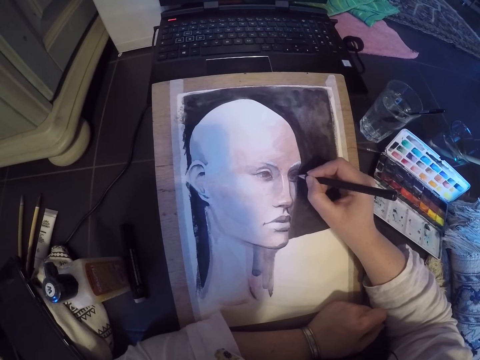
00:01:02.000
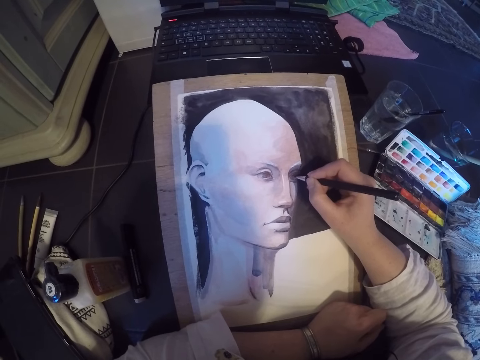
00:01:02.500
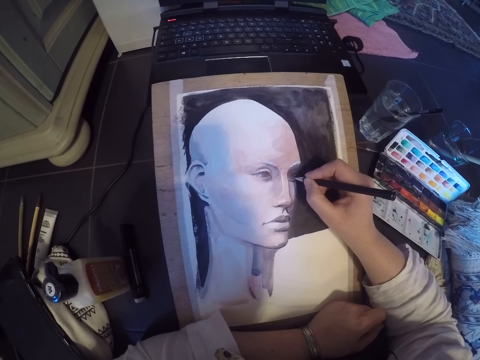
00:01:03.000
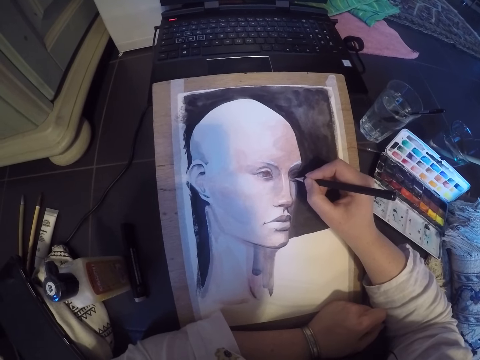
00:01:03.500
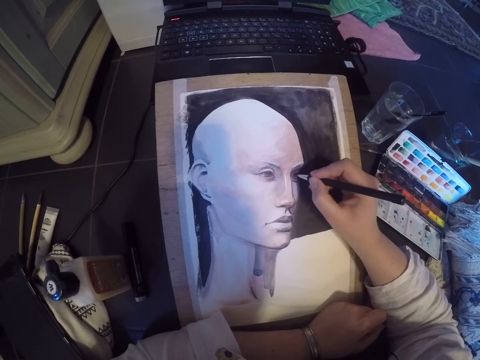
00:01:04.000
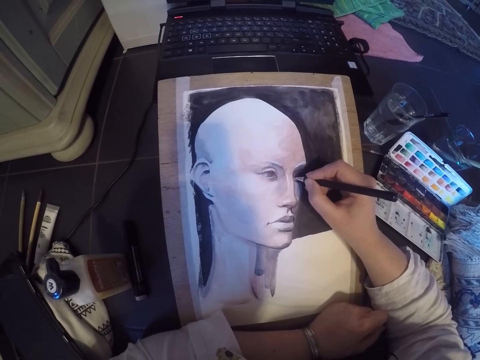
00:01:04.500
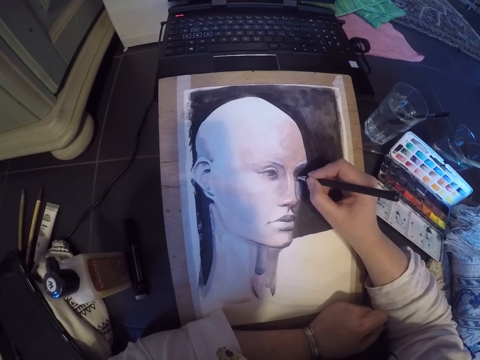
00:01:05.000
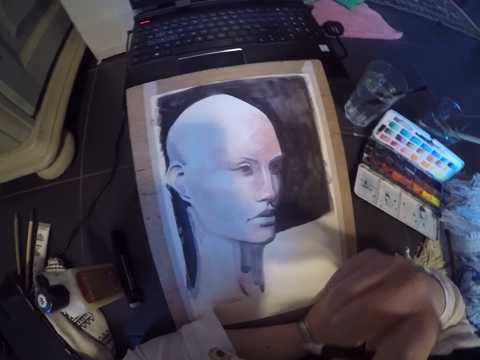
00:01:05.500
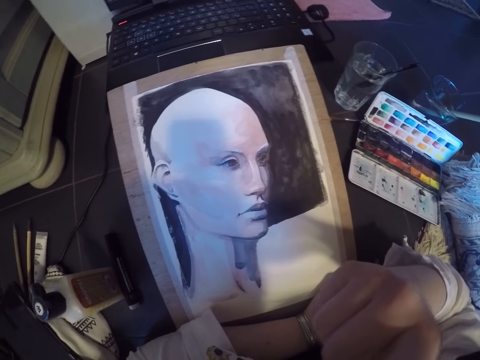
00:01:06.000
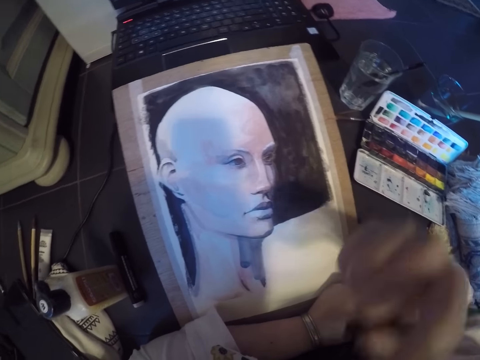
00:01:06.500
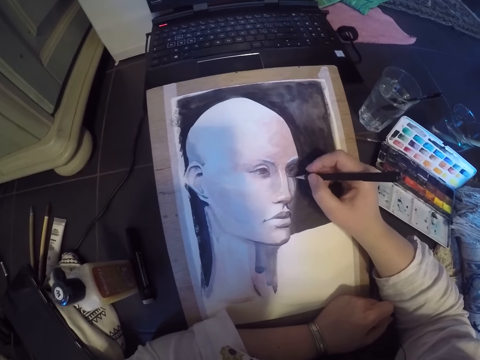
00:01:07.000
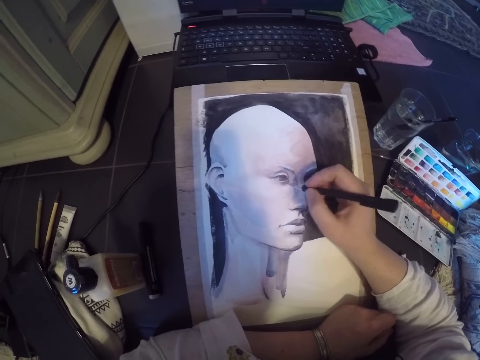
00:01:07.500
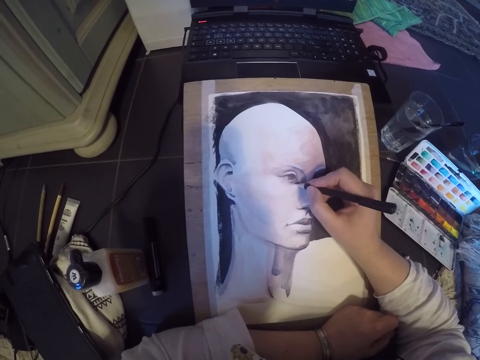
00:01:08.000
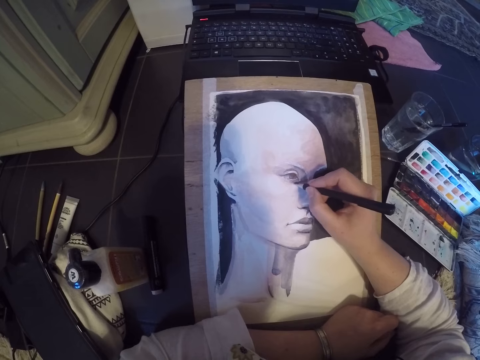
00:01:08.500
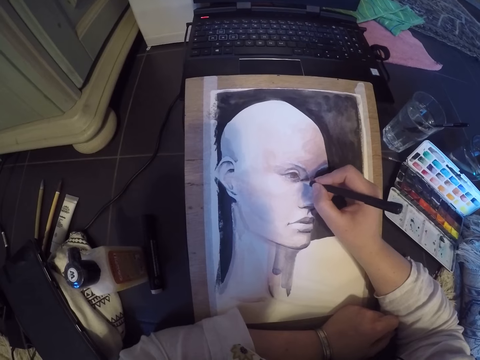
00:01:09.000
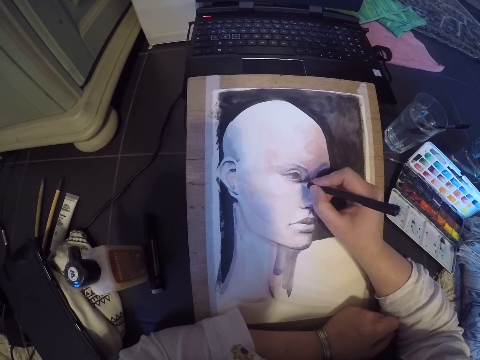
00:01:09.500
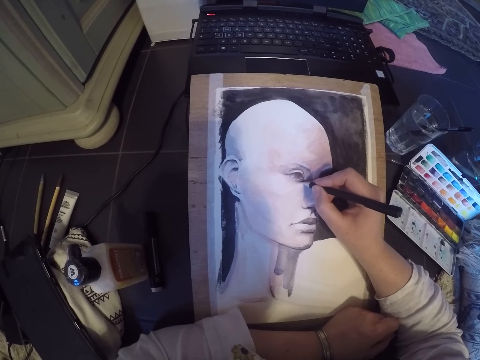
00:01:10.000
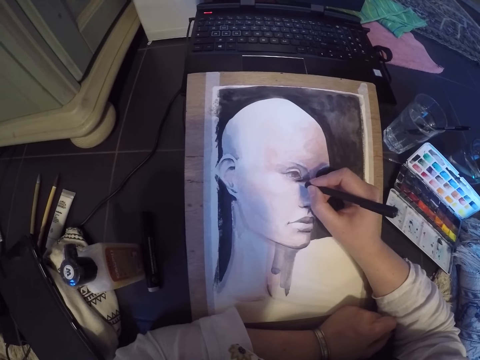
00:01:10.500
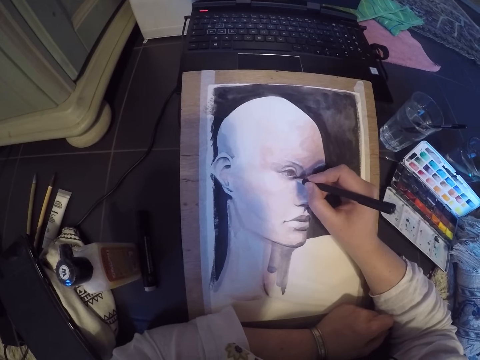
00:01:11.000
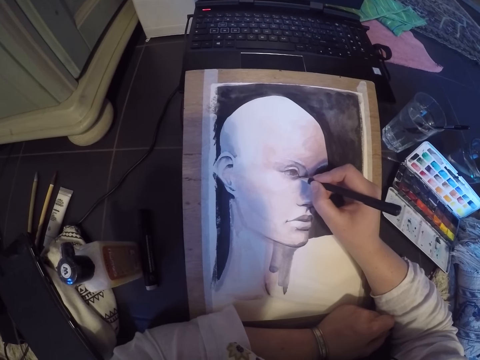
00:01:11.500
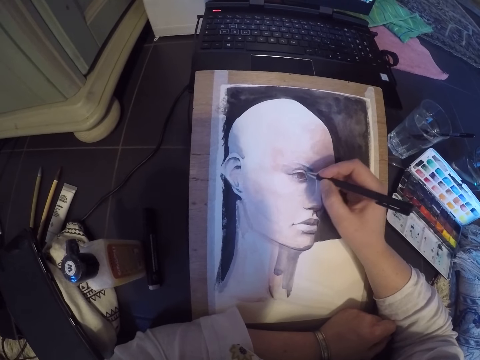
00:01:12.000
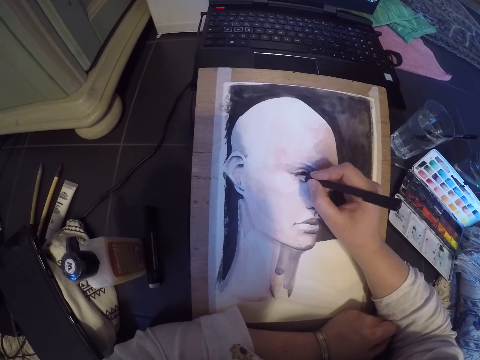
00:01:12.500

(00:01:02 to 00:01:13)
The camera wearer stops drawing the paint. He itches his head with a pen. He touches his face with the pencil. He continues shading on the drawing board with the pencil.

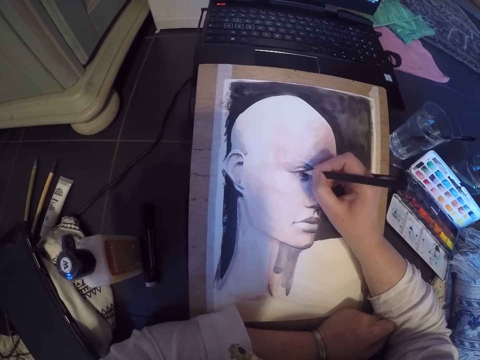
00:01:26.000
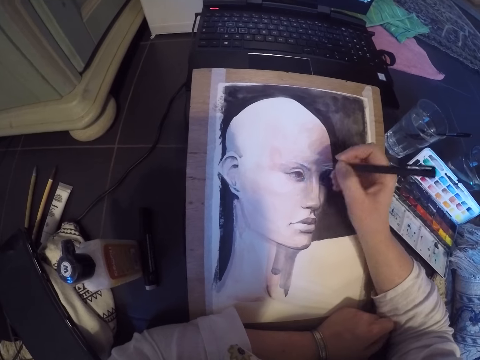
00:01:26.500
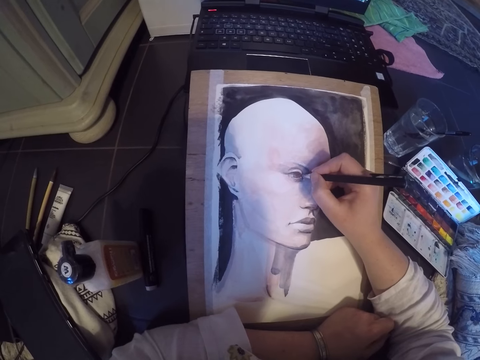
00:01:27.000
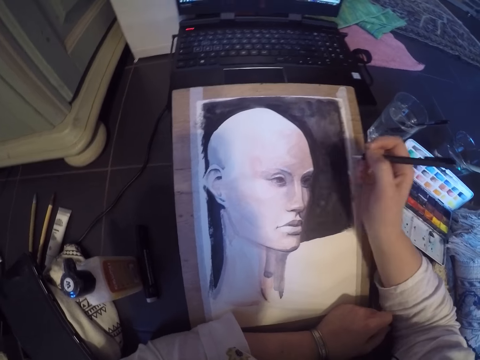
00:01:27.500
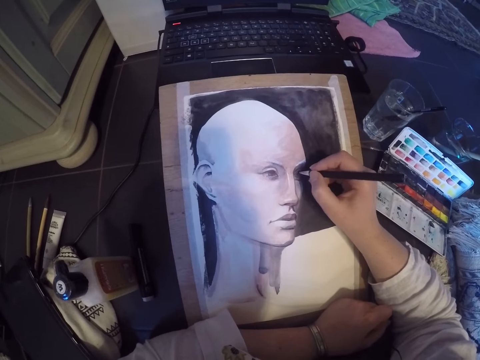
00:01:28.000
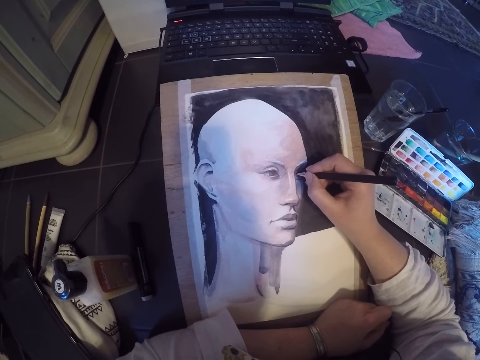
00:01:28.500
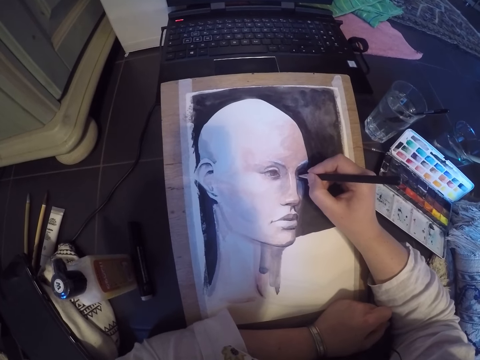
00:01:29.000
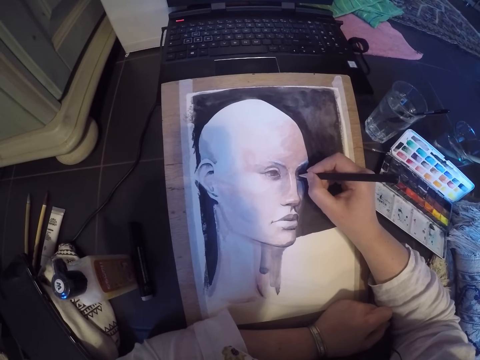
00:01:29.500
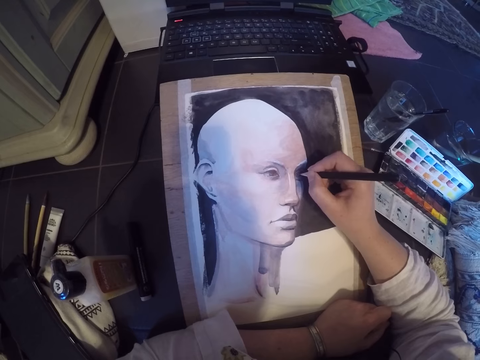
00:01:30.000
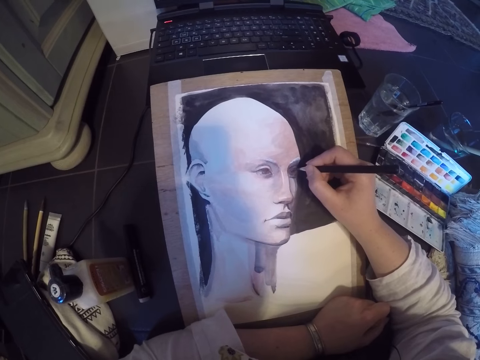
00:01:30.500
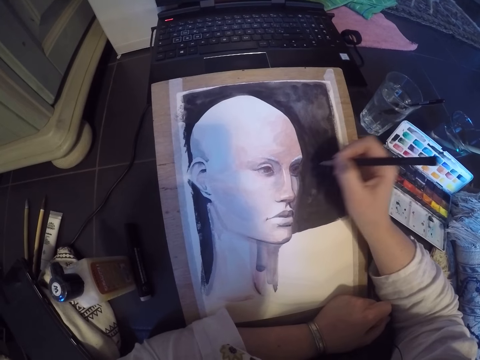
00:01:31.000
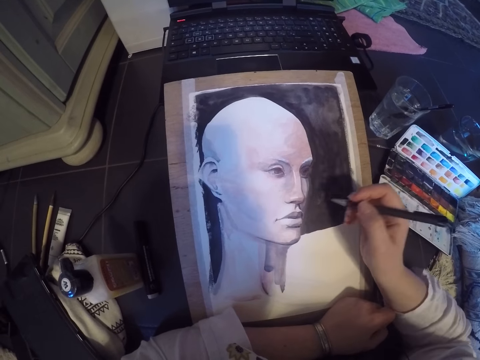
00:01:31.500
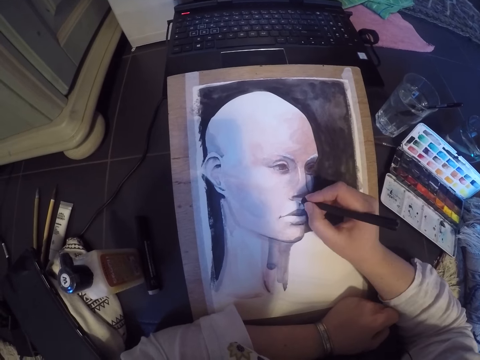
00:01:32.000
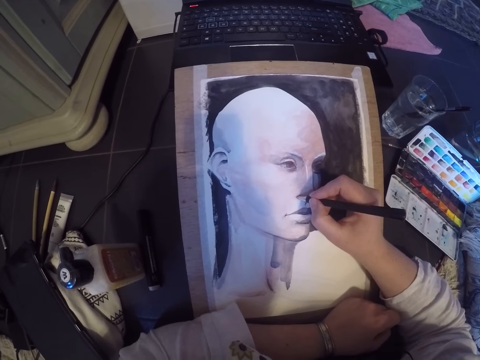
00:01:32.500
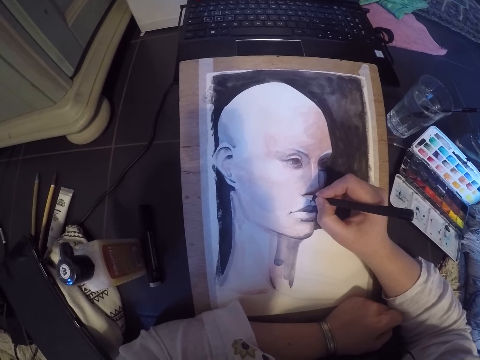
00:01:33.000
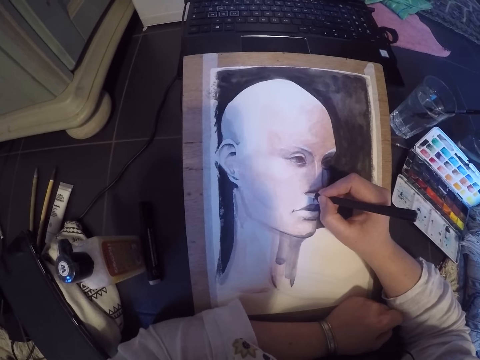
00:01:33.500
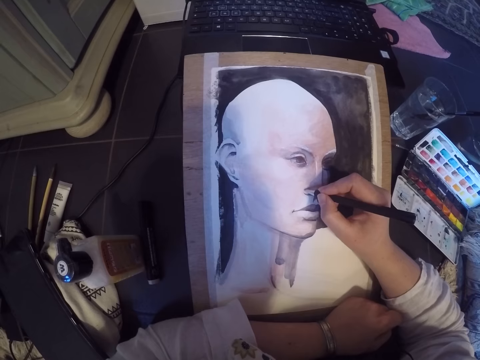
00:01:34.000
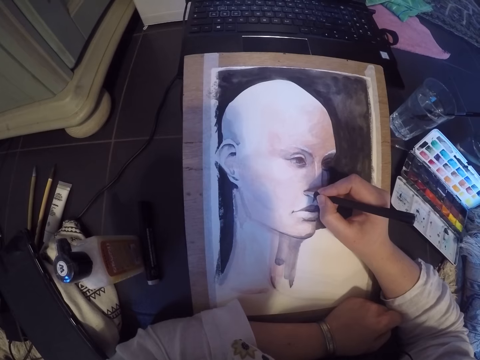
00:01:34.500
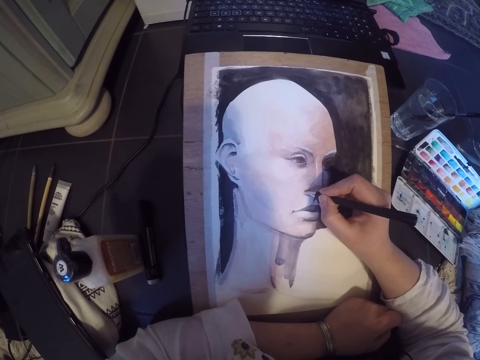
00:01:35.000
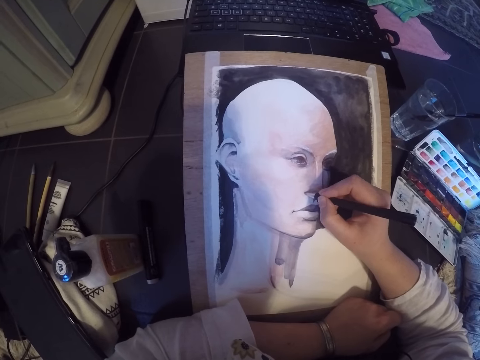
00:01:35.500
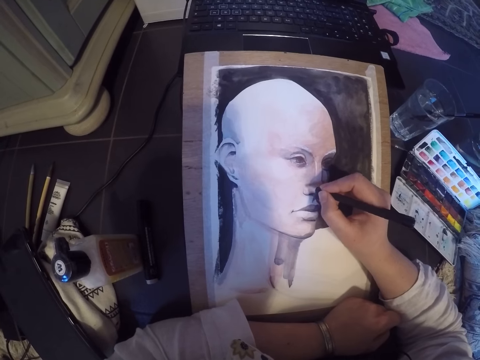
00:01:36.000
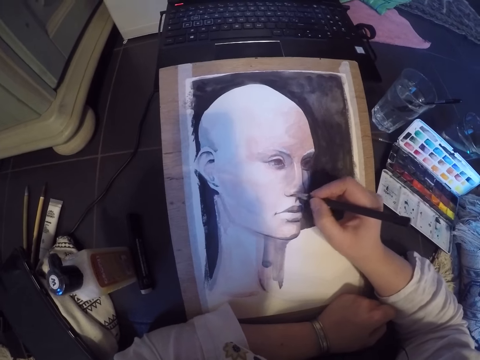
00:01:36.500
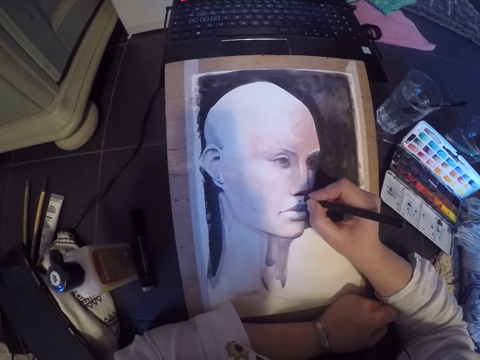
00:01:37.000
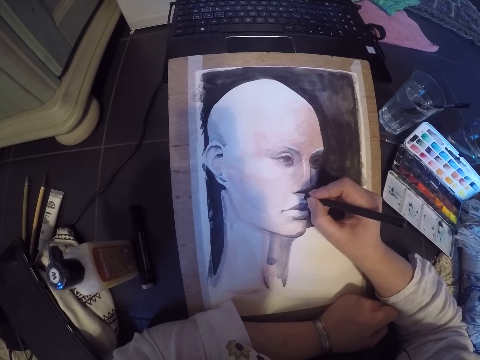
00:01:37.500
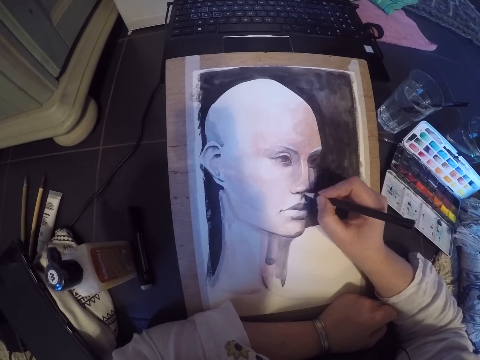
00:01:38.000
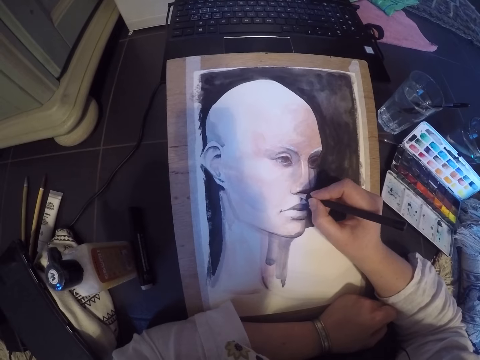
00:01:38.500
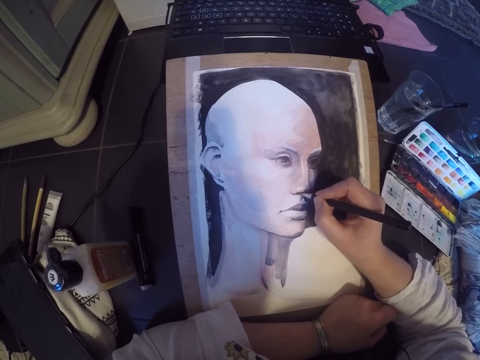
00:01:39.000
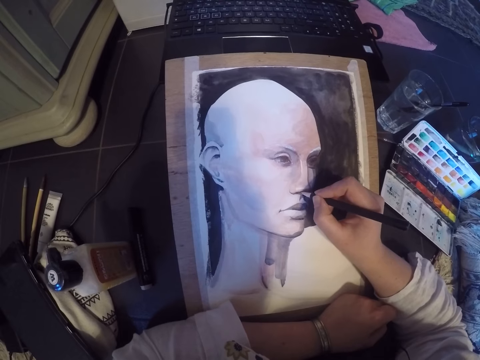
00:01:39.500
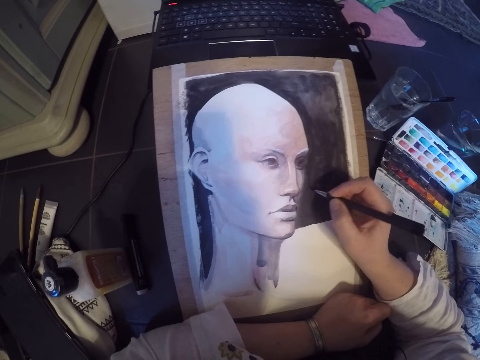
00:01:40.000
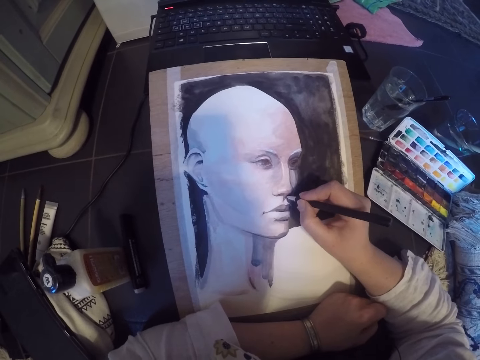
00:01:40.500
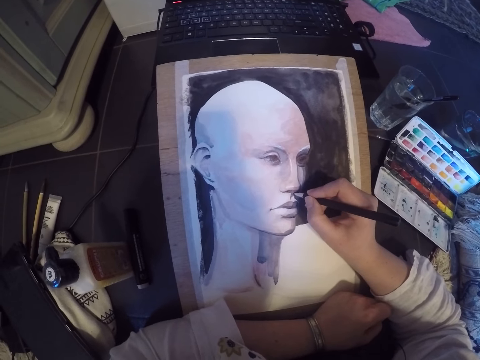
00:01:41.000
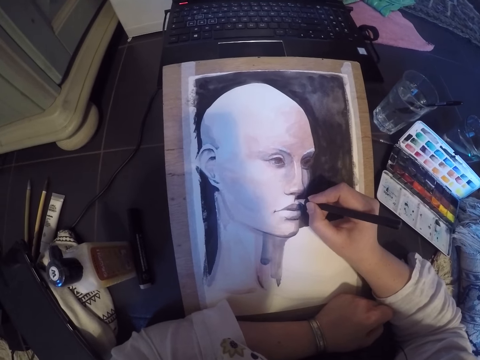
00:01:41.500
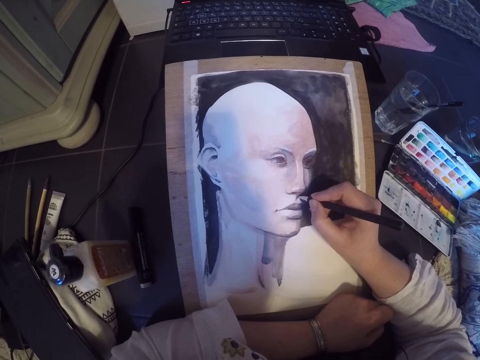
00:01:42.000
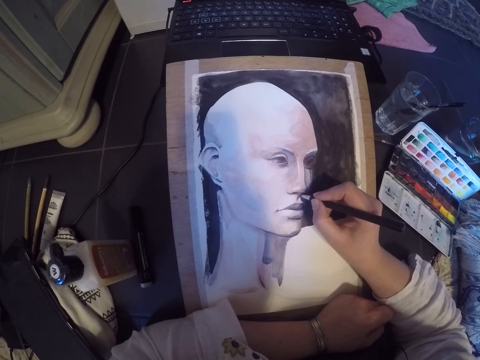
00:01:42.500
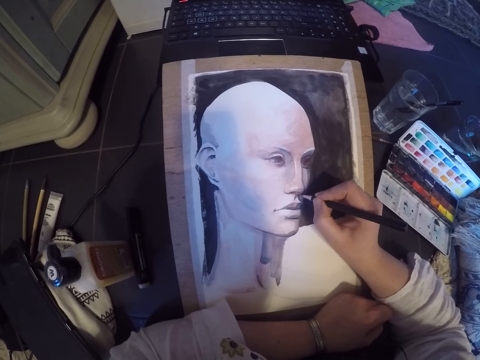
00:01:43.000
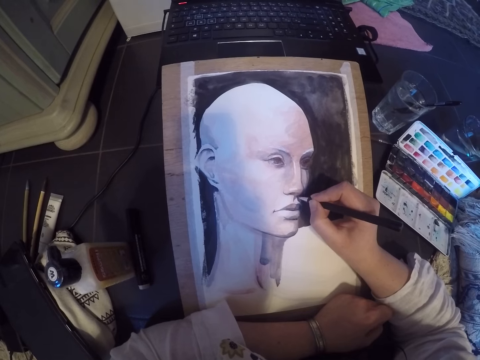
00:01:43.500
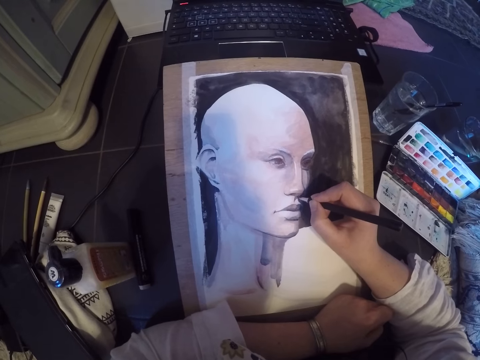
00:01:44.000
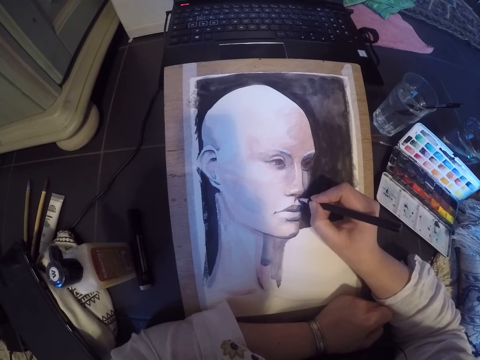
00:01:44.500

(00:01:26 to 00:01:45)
The camera wearer stops drawing the paint. They draw the paint. They stop drawing the paint. They draw the paint. They stop drawing the paint. They draw the paint.
